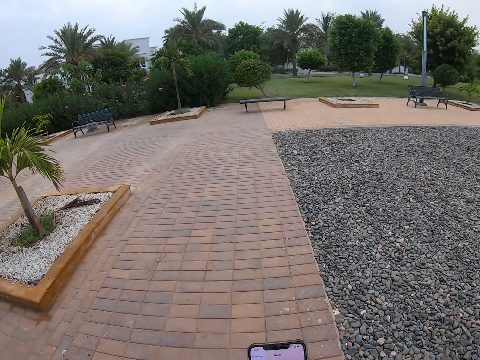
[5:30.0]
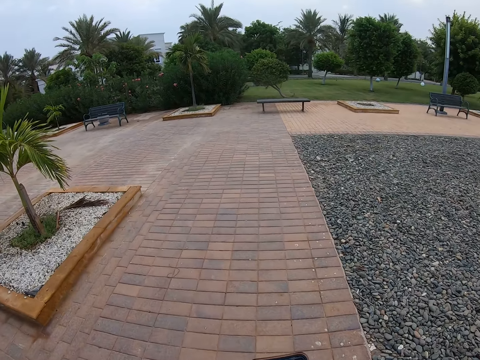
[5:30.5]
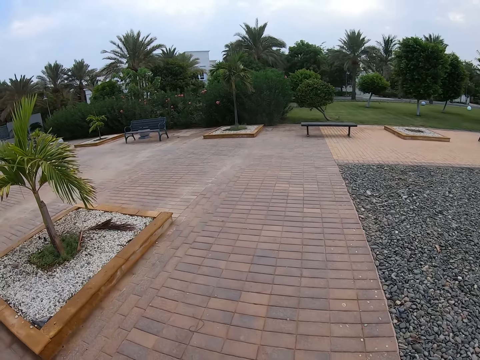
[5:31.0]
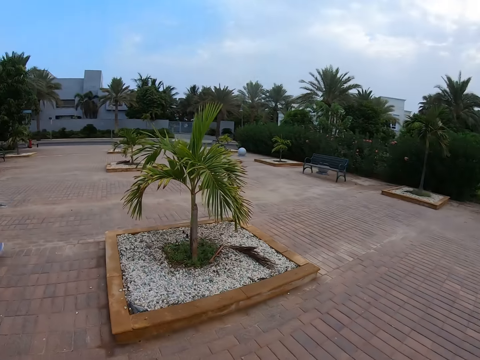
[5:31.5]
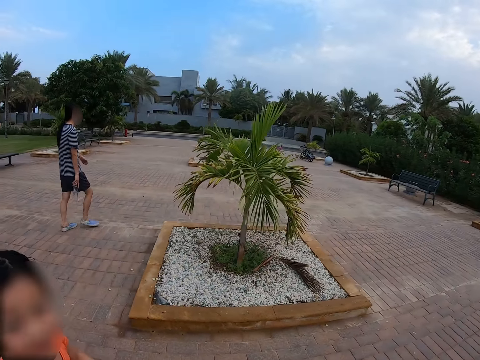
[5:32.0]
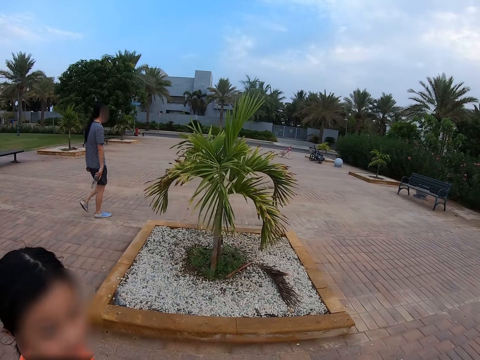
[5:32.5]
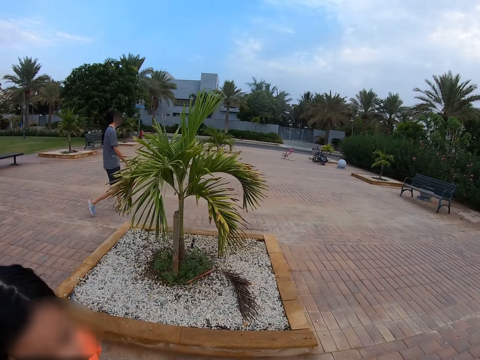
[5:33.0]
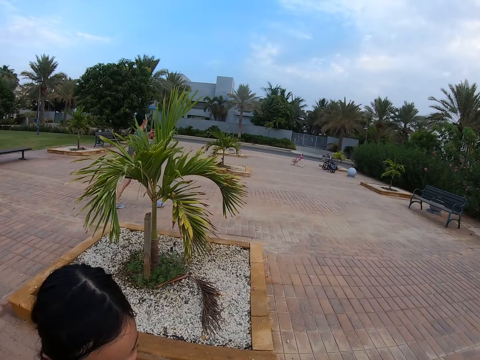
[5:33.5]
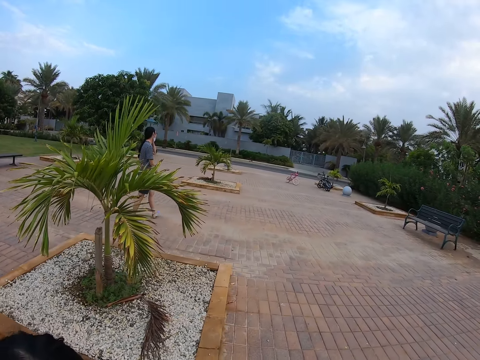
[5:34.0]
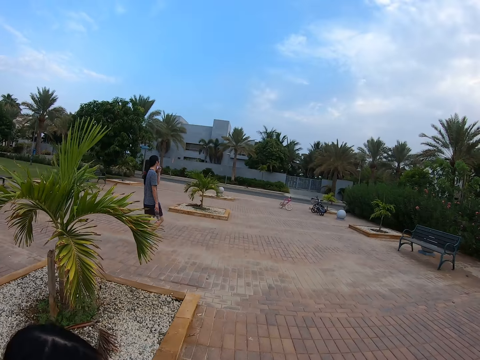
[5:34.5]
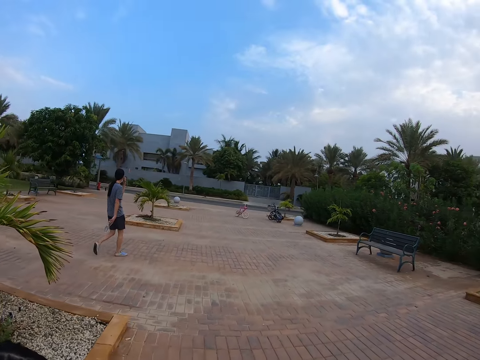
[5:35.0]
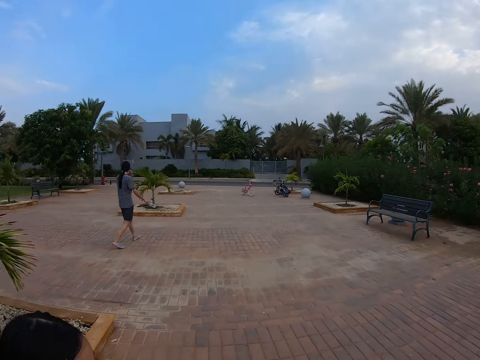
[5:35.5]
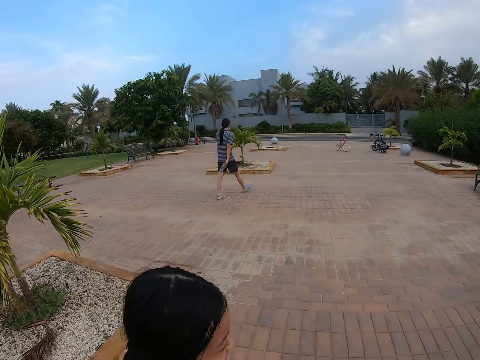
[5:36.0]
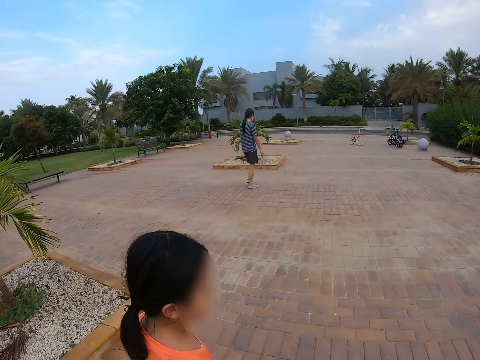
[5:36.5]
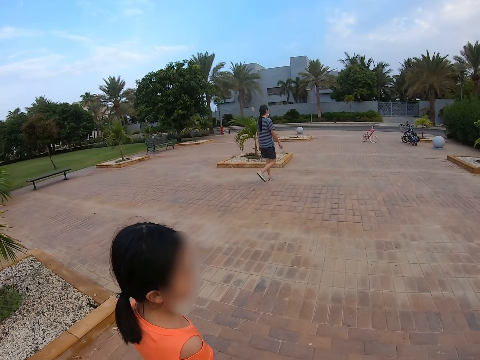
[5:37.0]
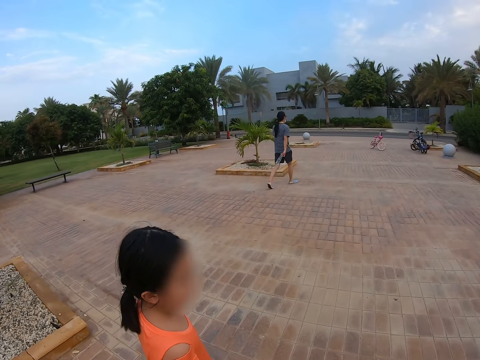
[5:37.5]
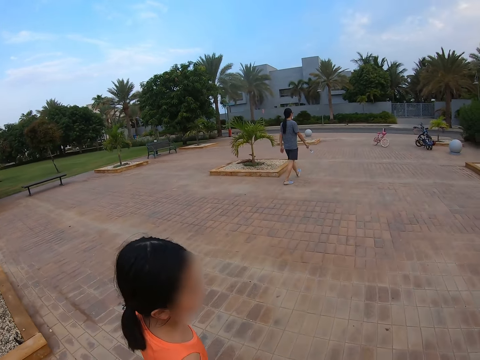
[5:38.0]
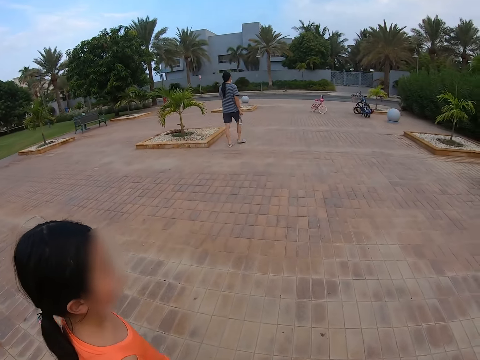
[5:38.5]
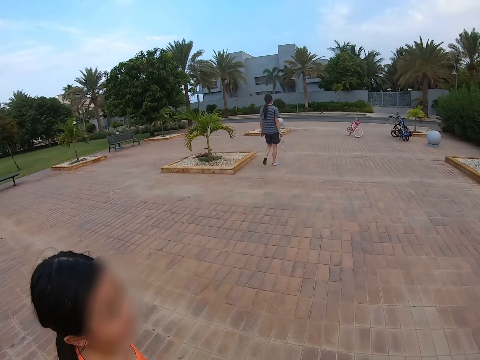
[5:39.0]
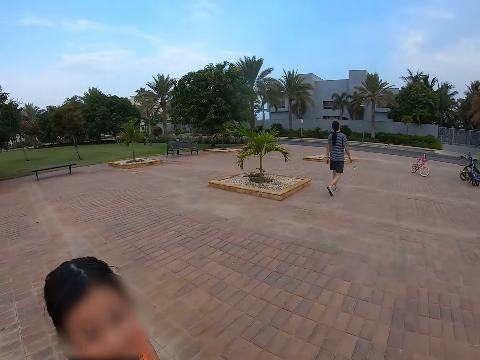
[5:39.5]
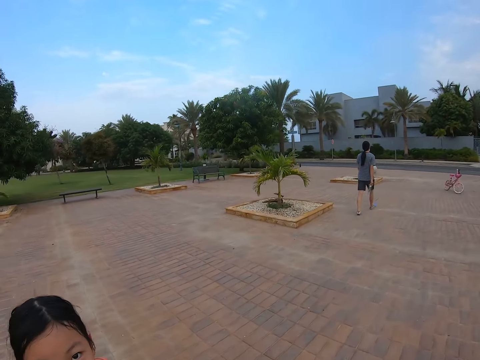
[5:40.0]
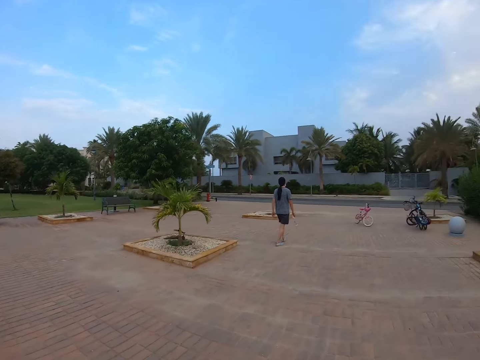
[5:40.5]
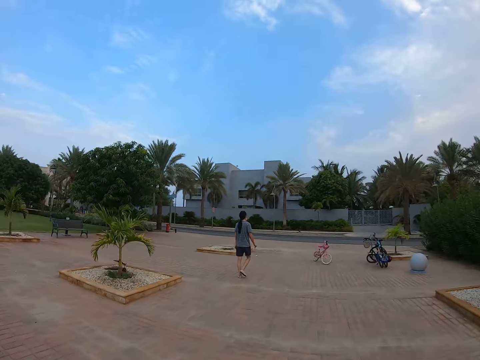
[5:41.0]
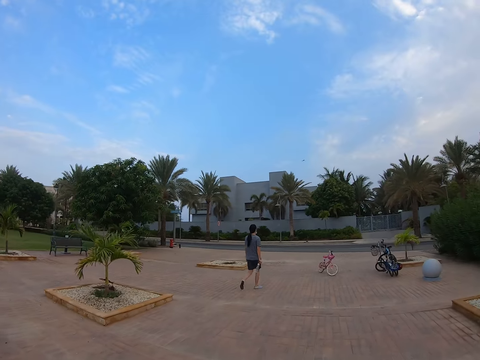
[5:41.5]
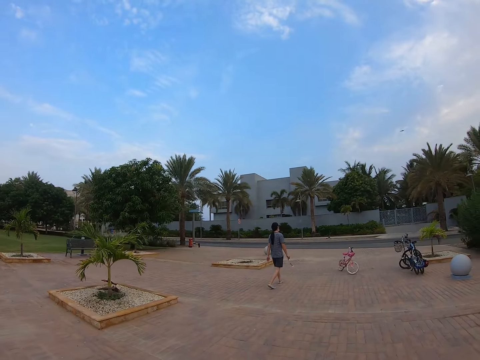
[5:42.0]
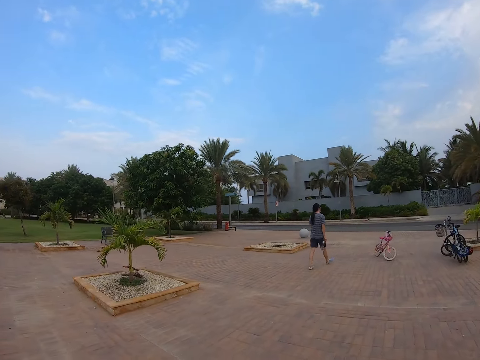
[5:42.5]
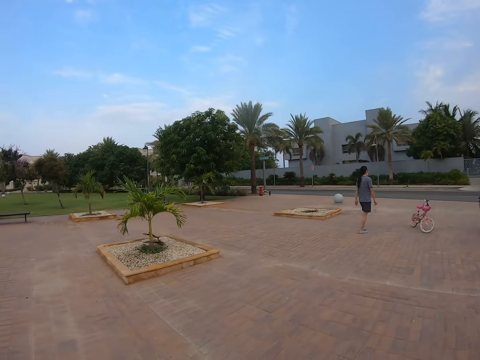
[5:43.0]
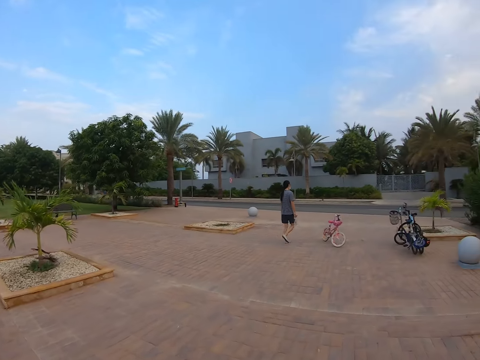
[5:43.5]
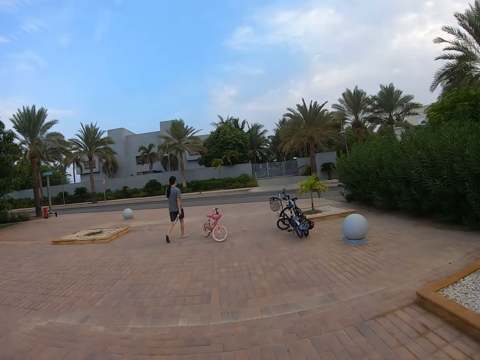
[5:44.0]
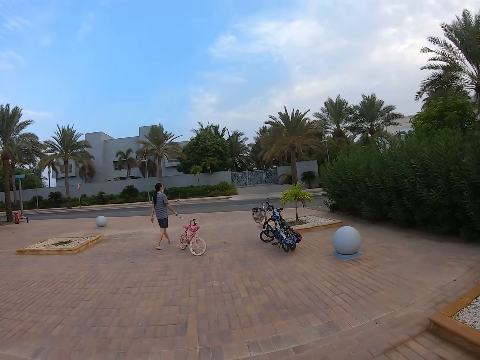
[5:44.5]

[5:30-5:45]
The camera wearer walks around the park on the path. A man walks around the park, across the path. A woman walks around the park, across the path. The camera wearer walks around the park.

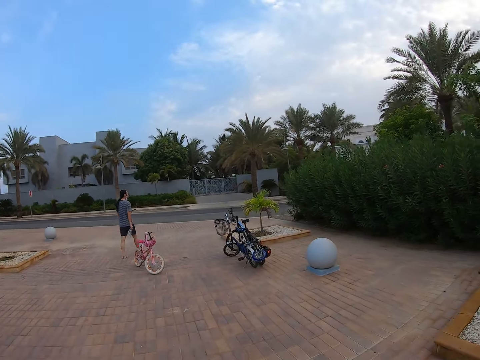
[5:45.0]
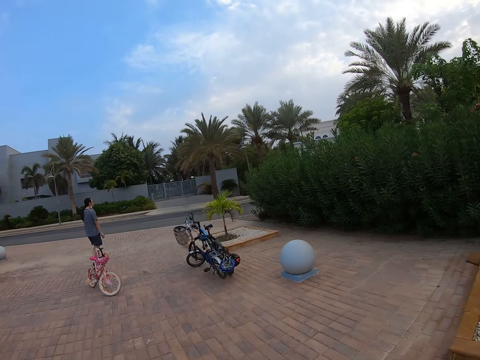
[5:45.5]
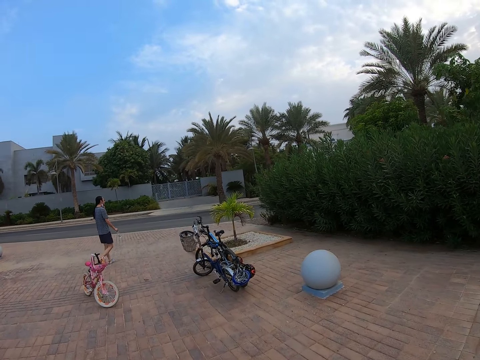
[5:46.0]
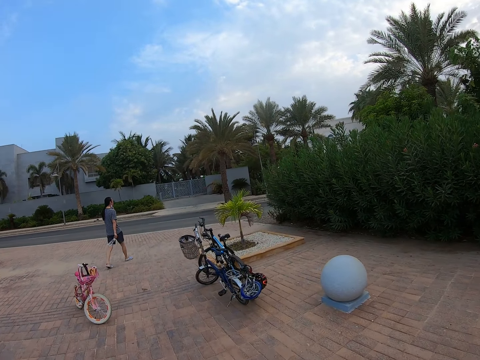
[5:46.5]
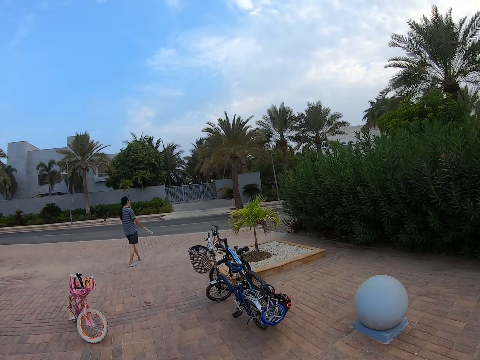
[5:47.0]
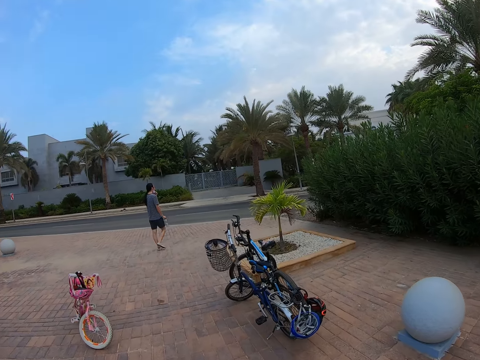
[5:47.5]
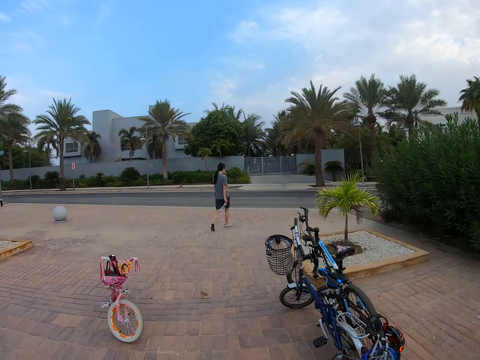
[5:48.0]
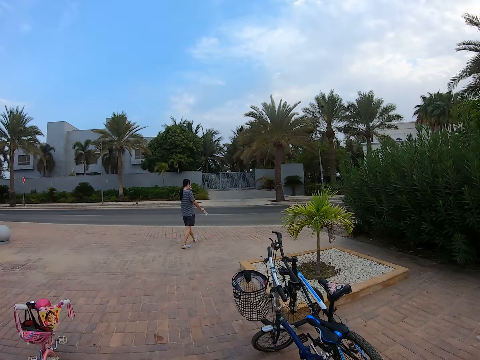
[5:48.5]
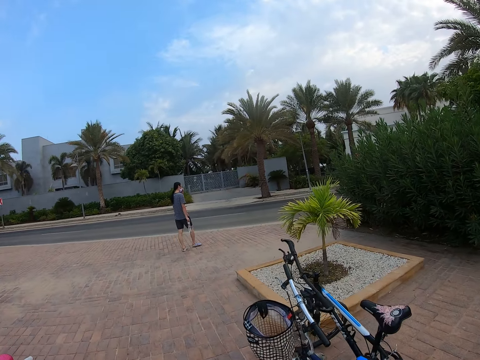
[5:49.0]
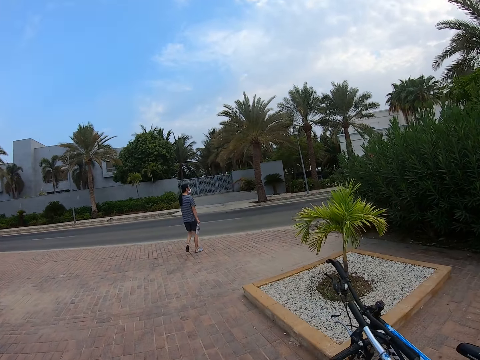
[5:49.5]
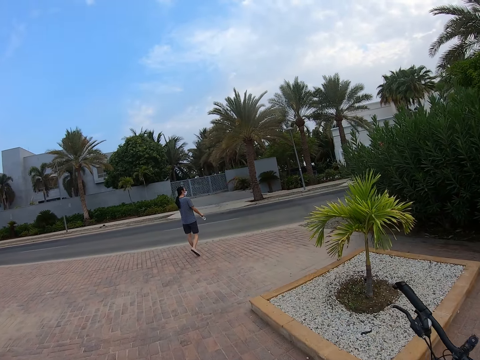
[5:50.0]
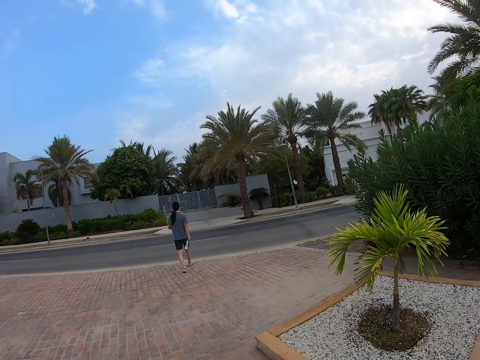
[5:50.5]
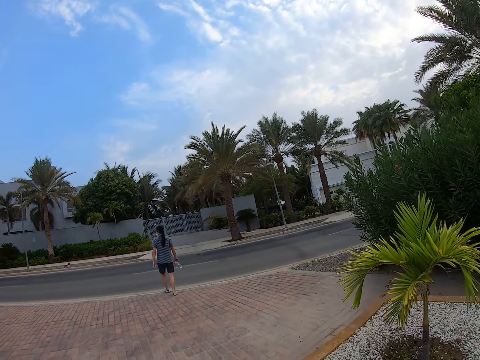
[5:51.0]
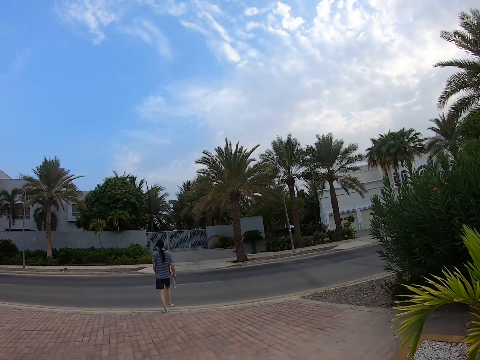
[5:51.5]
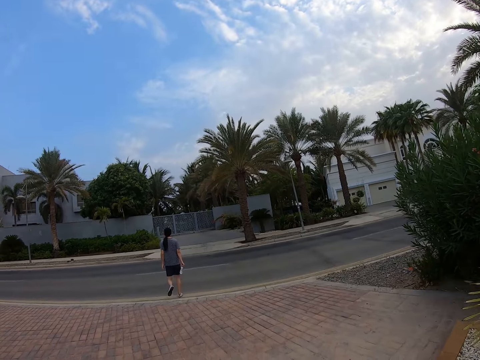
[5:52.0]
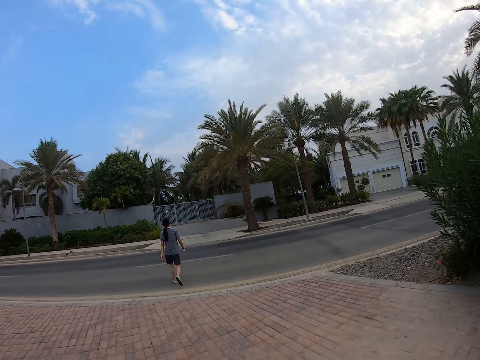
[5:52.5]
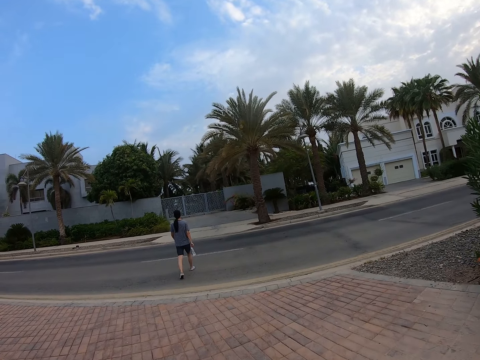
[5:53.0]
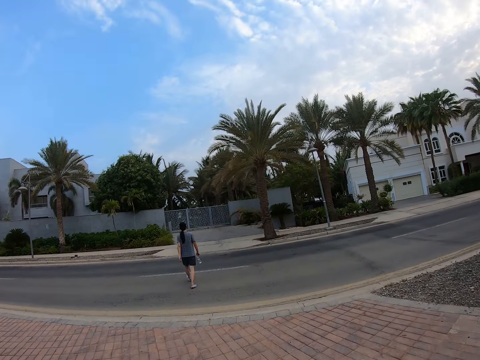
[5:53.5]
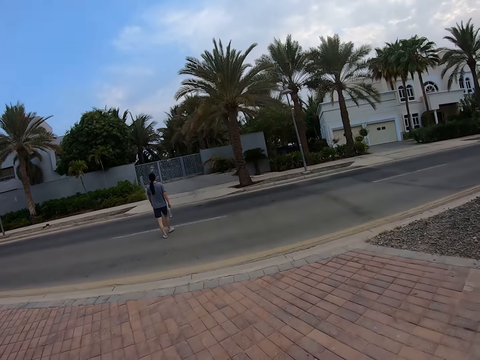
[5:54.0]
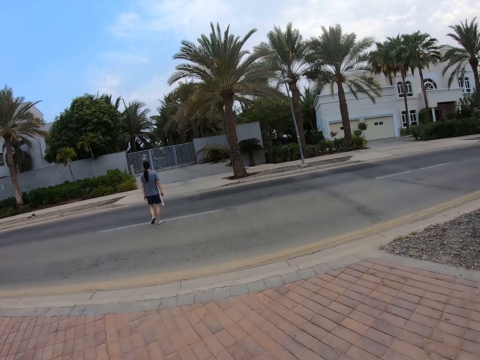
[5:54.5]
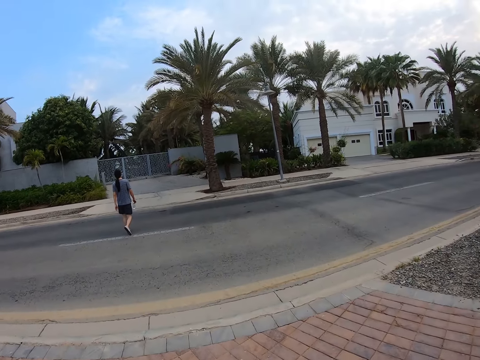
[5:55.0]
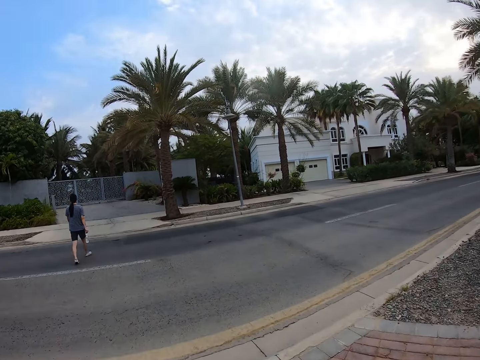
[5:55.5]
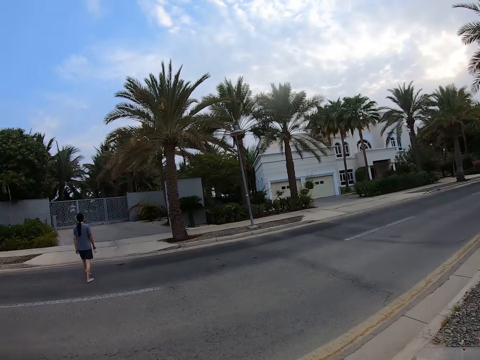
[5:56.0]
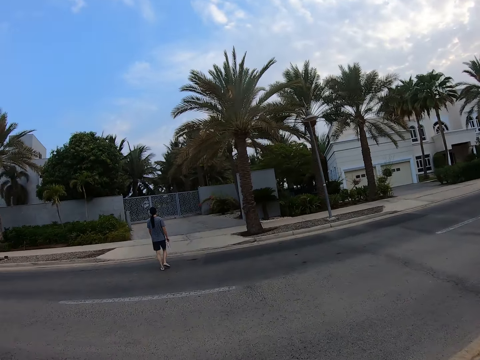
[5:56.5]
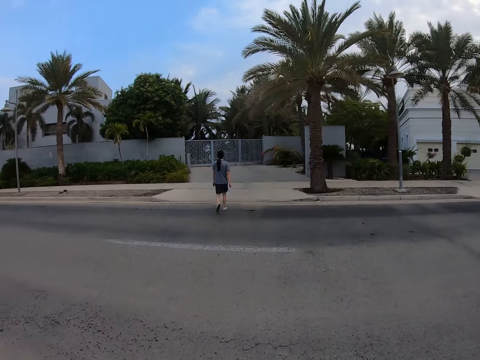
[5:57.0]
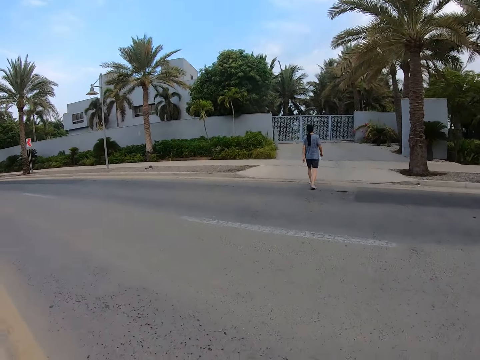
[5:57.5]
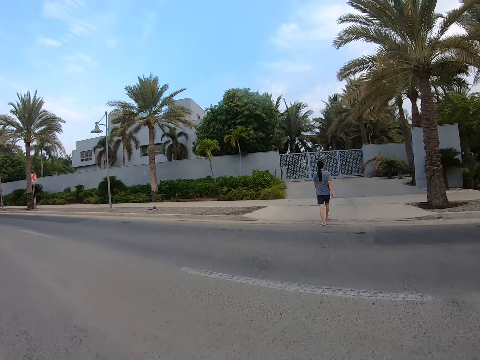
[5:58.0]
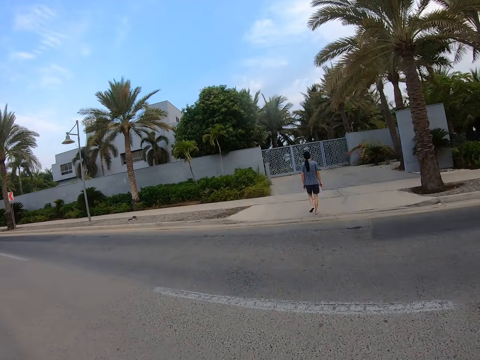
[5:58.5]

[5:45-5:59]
A man walks across the road. The camera wearer walks across the road.
